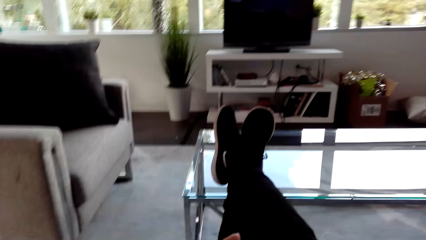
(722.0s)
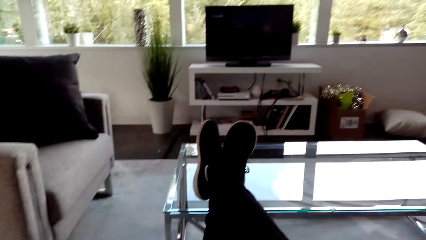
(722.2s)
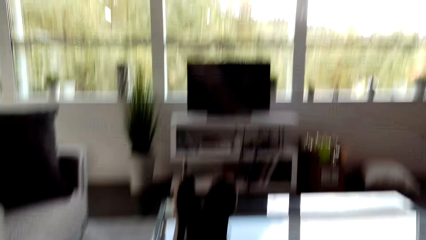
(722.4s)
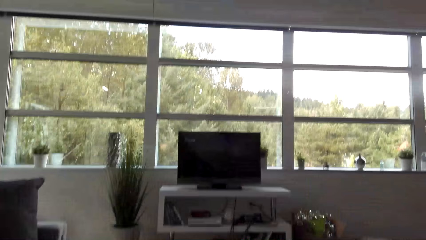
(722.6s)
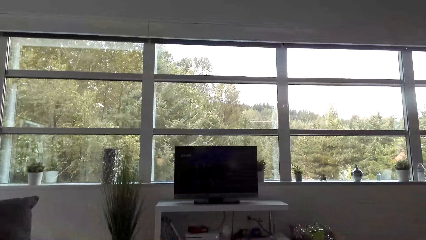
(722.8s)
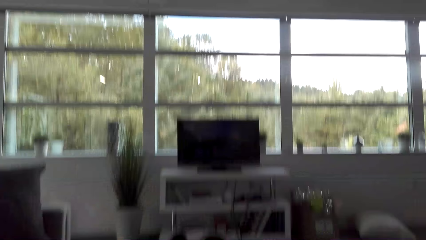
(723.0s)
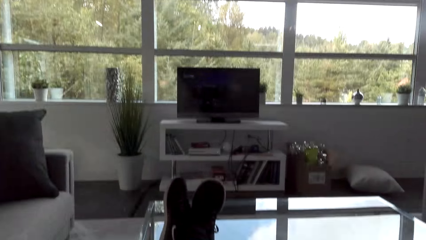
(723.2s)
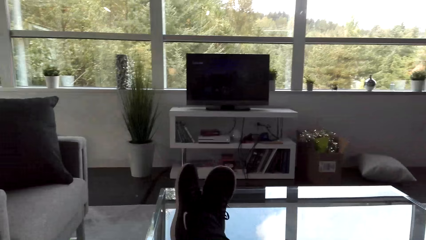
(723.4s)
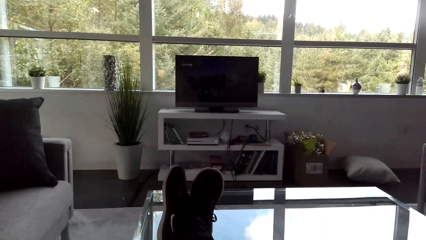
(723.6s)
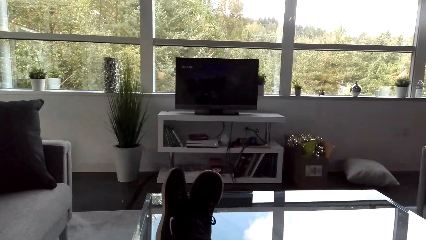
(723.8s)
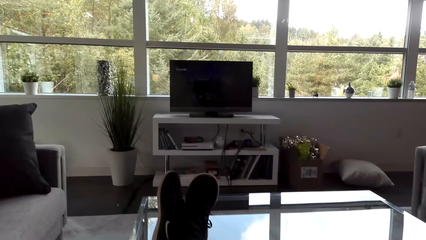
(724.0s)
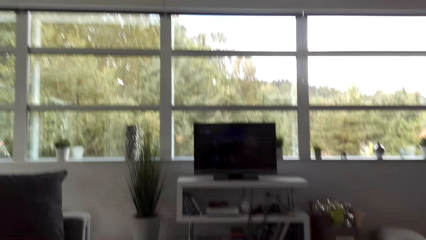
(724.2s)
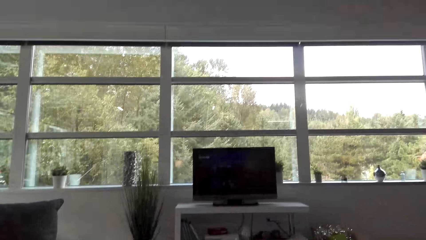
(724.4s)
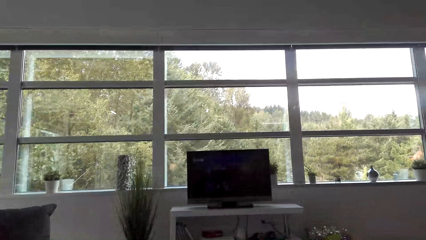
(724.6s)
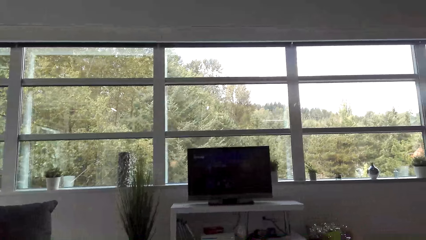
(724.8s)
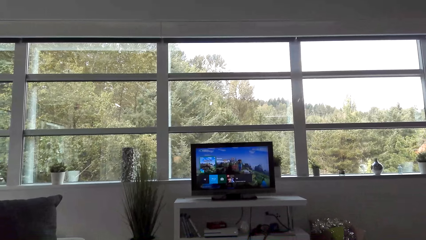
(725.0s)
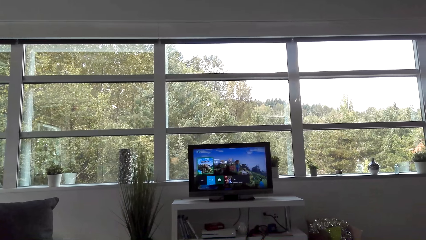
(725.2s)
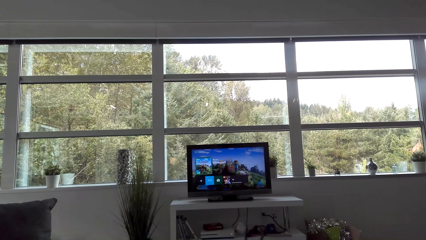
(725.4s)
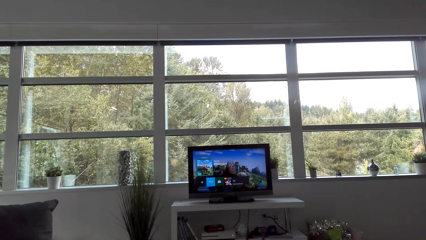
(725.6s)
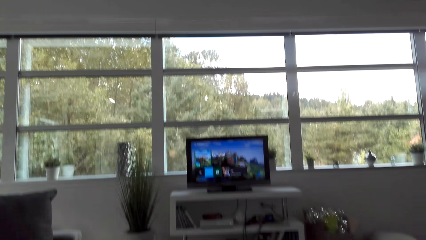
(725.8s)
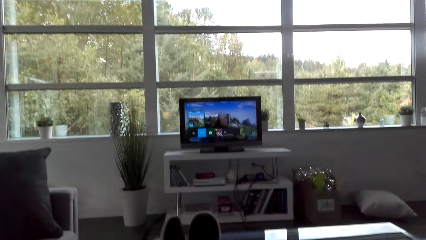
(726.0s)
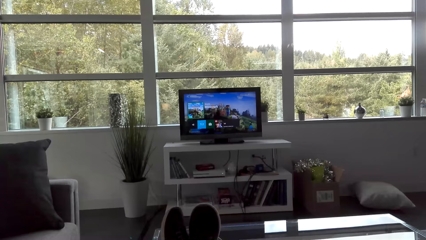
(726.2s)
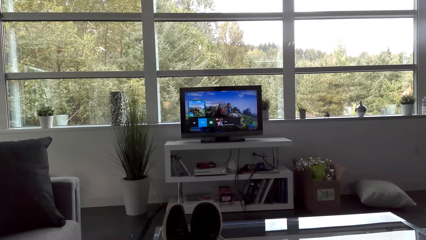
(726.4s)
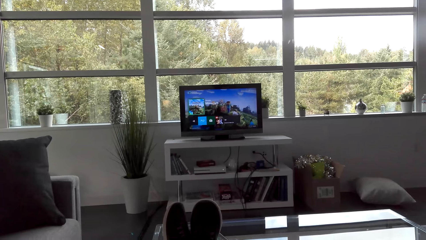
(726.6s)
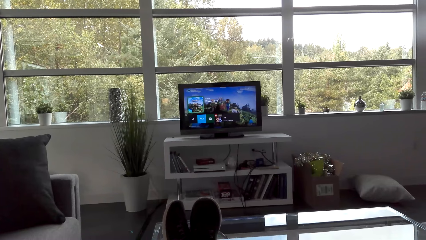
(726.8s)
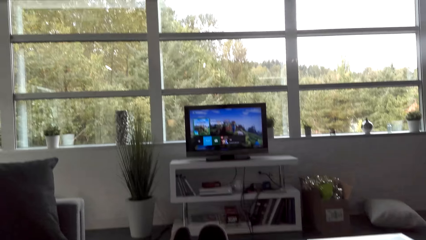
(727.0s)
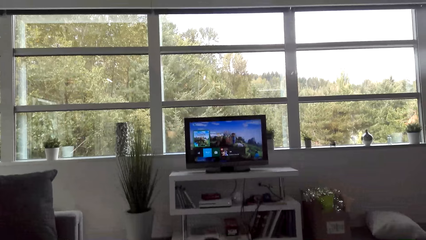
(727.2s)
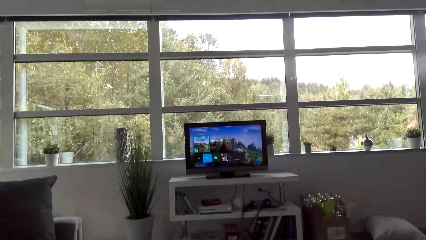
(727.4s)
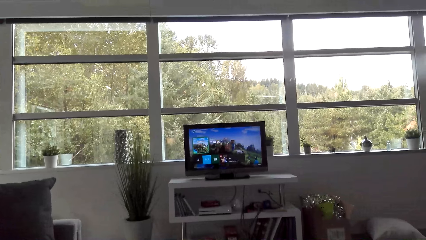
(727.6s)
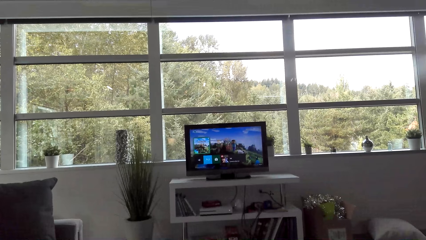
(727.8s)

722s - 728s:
The camera wearer operates the television.

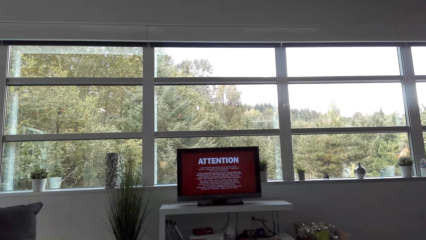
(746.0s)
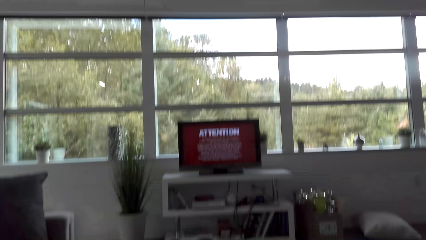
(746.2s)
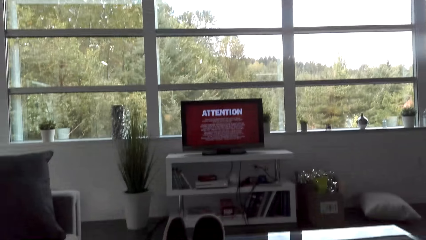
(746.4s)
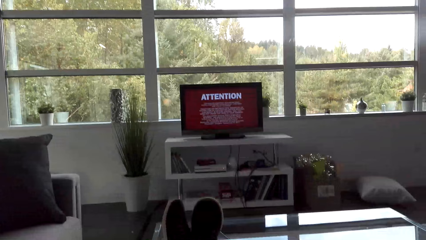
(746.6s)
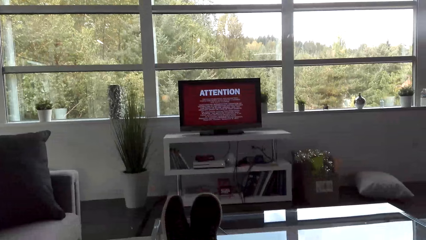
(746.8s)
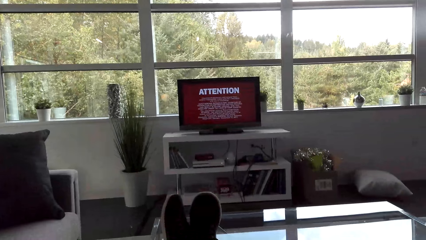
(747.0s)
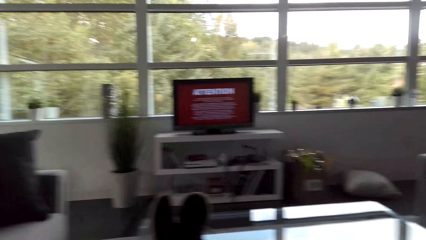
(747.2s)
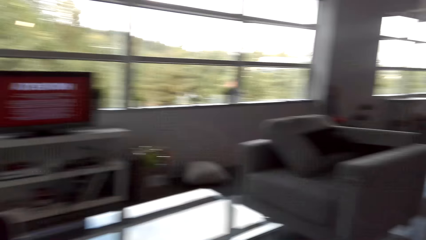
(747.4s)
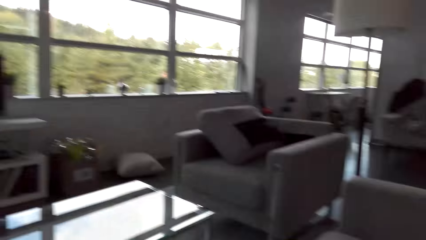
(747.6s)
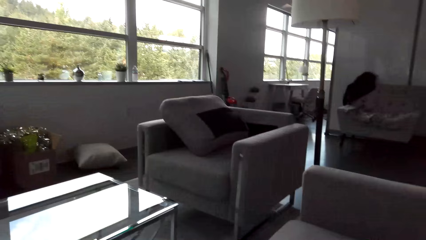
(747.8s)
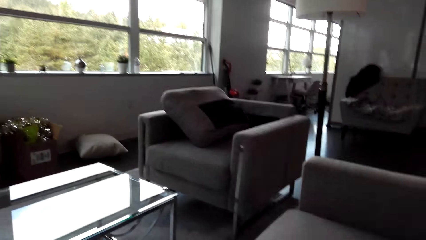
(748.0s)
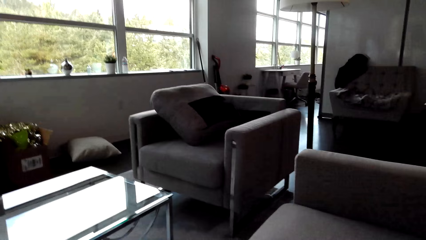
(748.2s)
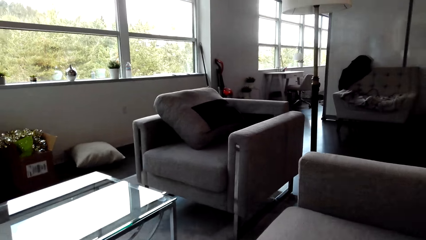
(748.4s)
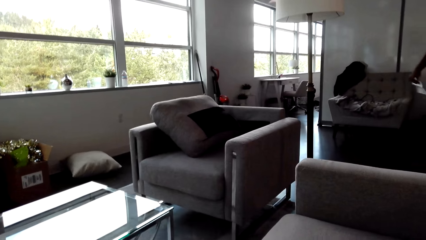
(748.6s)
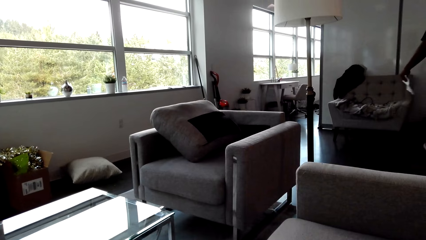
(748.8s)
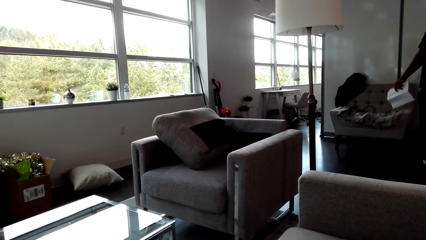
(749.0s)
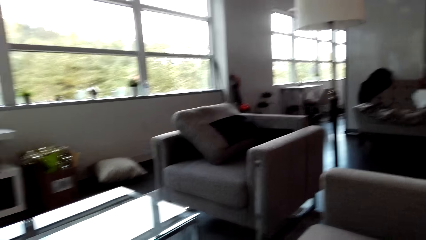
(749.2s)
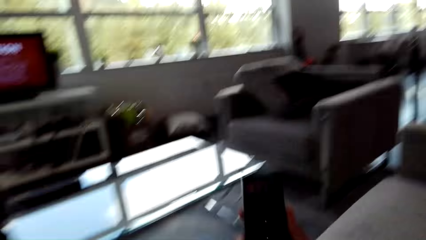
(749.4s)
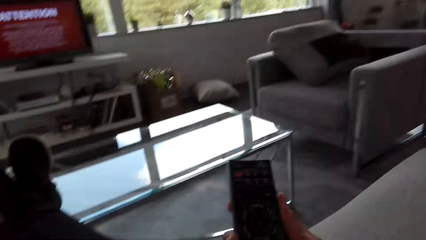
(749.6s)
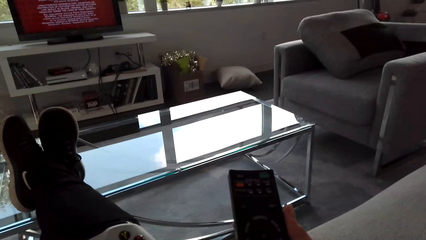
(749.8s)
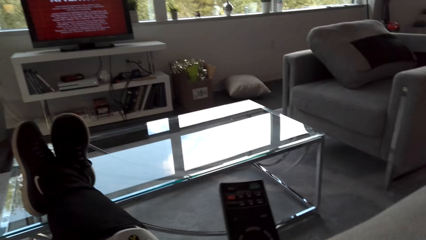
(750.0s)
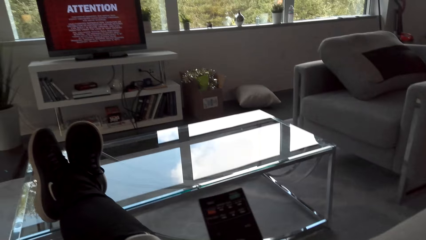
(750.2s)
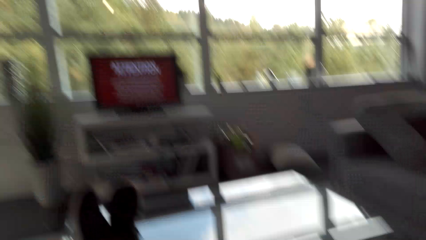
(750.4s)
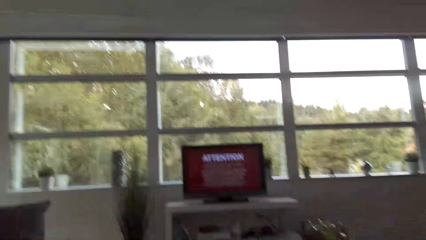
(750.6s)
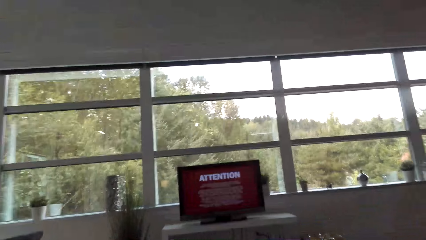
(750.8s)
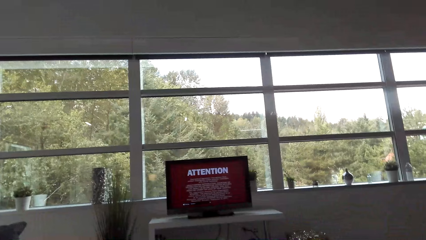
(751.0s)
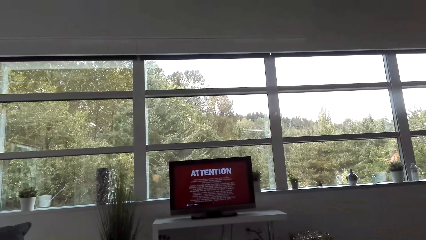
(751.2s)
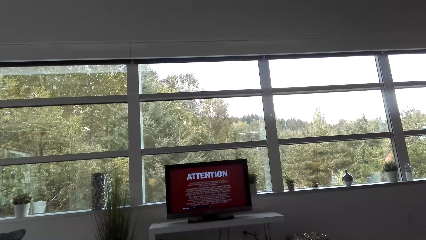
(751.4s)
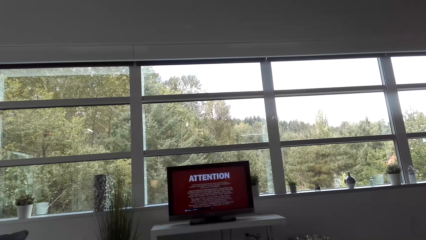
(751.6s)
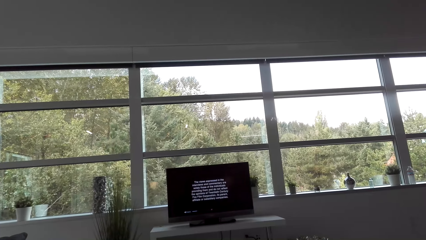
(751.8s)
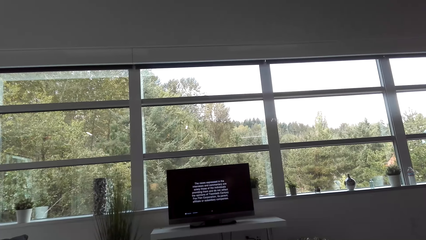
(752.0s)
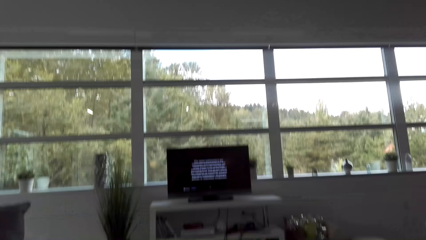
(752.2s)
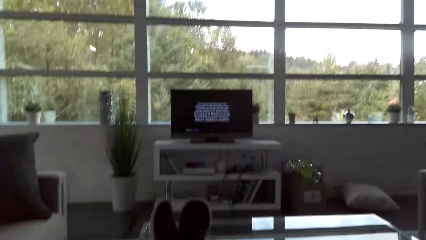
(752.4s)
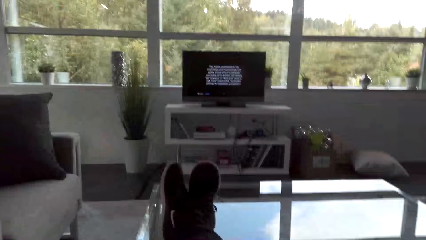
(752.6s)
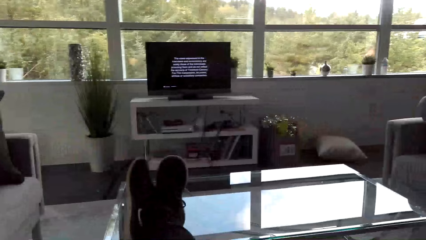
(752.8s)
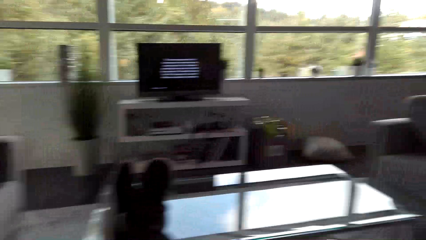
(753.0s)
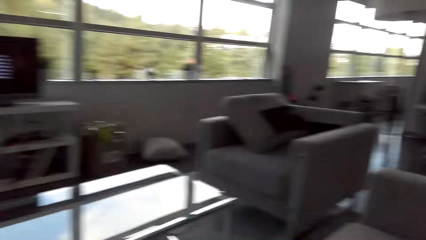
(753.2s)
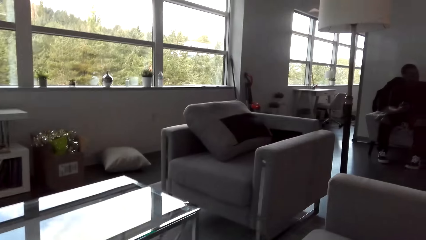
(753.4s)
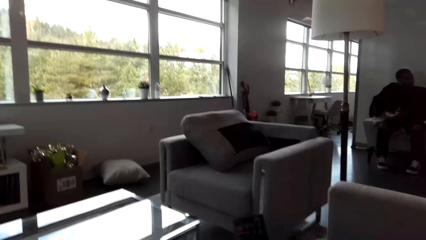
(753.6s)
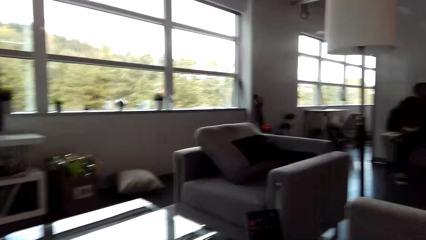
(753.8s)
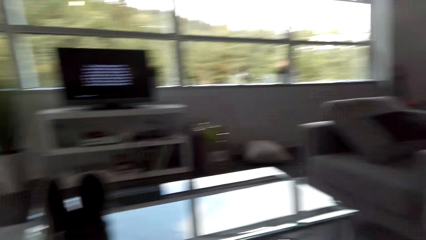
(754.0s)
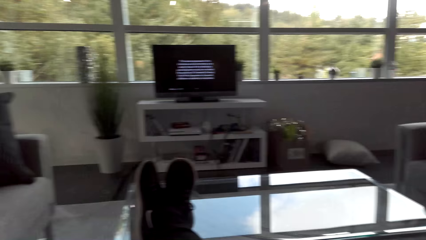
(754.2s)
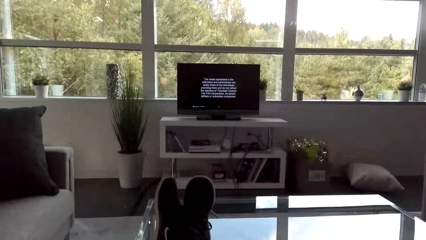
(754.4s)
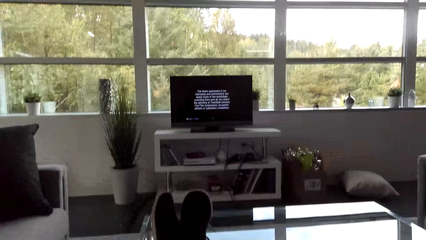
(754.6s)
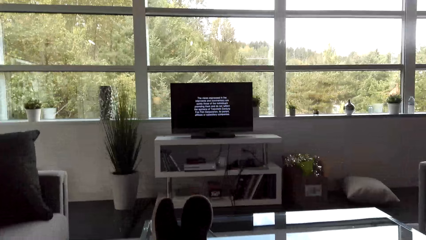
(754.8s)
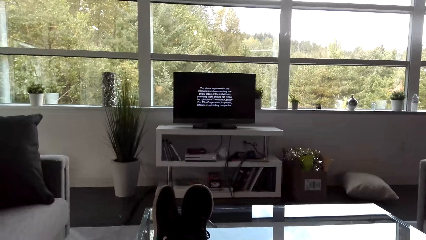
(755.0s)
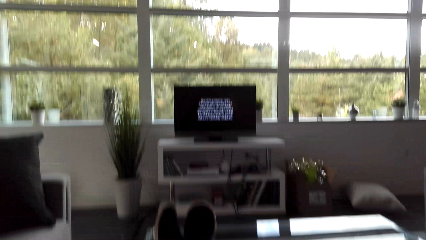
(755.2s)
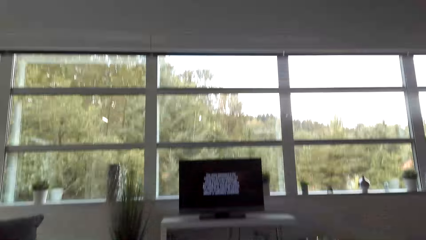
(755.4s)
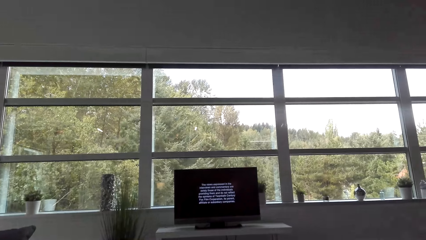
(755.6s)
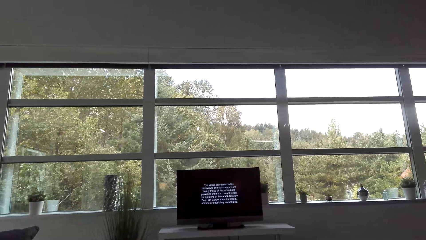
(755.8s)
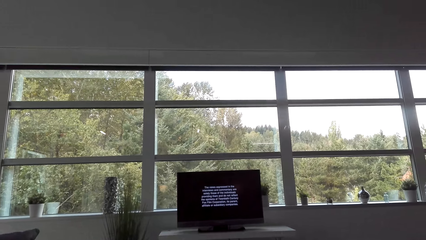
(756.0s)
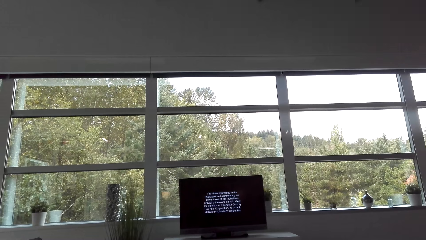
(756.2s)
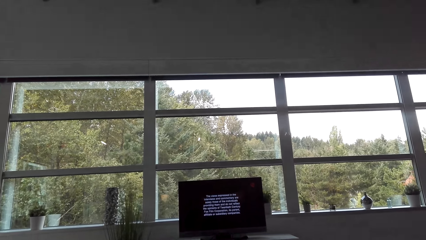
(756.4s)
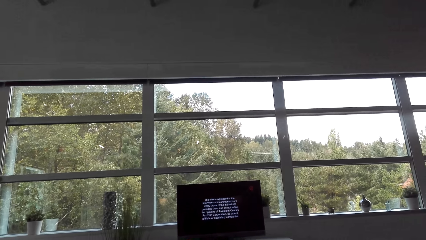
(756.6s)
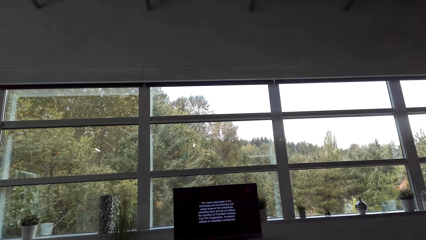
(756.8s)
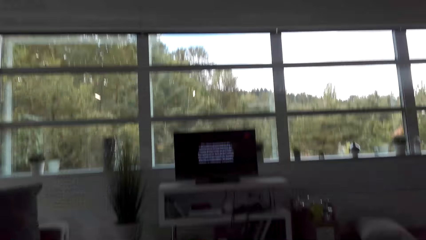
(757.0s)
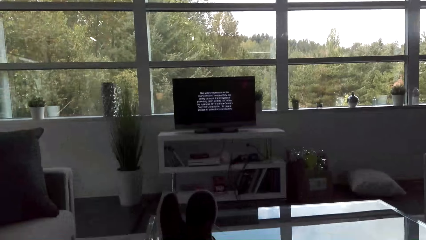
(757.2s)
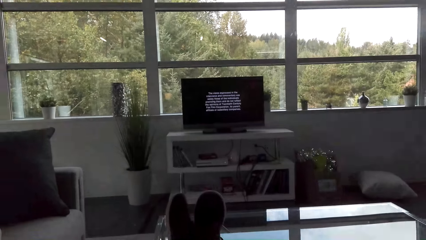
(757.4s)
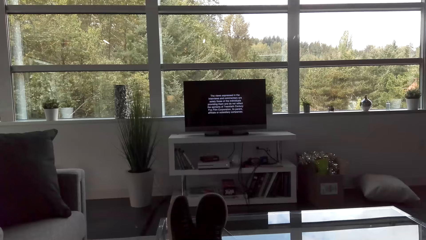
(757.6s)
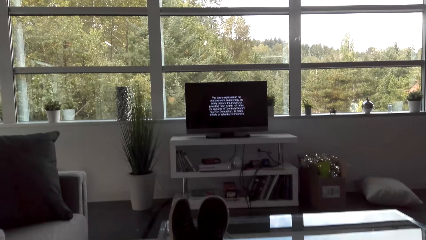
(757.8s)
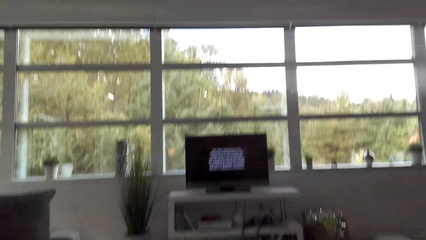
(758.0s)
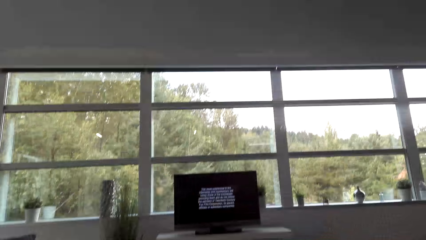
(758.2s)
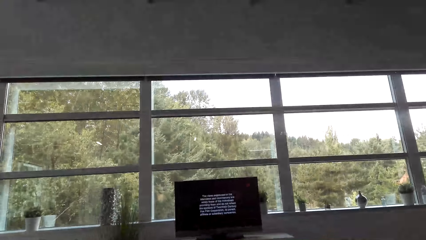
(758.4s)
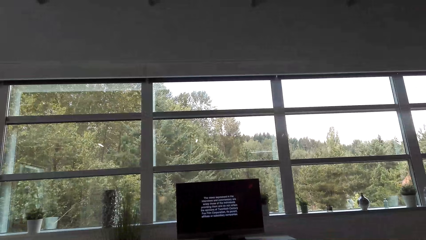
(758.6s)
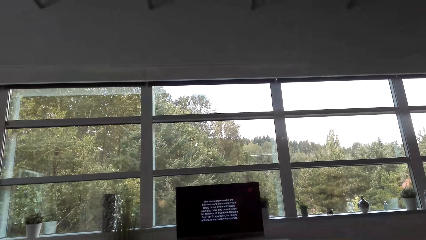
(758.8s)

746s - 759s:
The camera wearer looks around the room. They use the remote. They operate the television. They look around the room. They look at the television. They operate the television.
